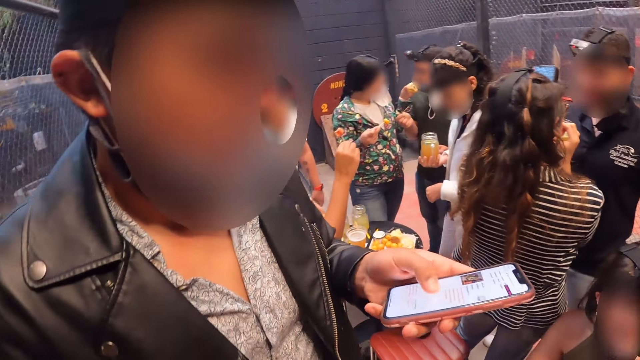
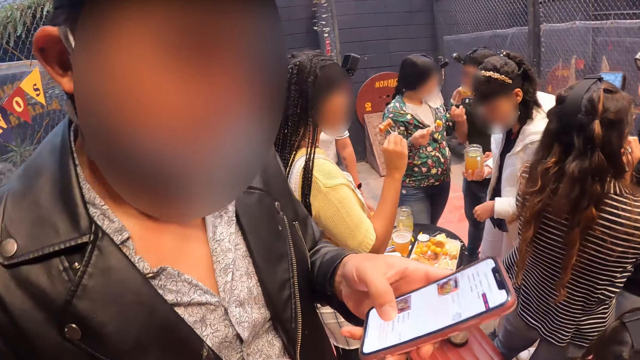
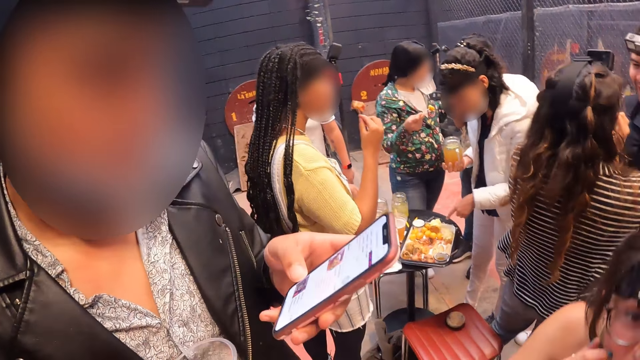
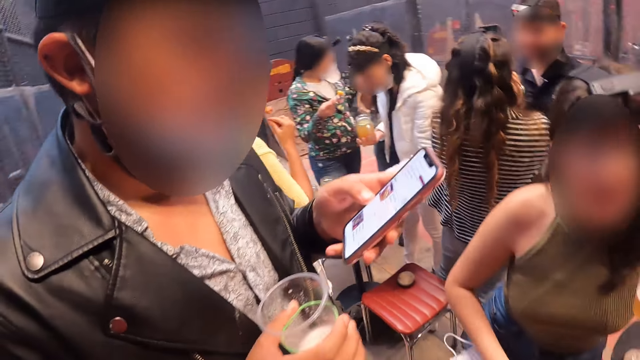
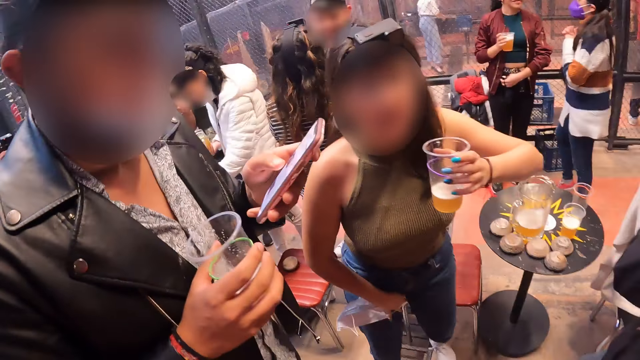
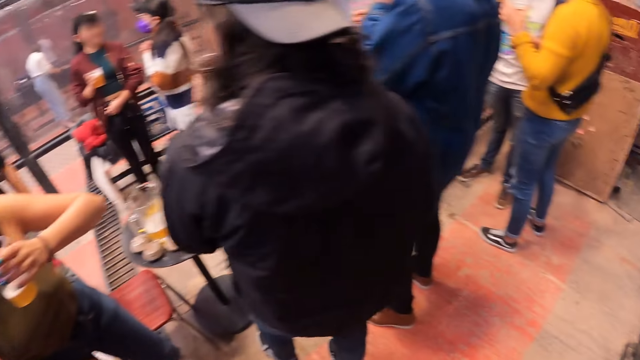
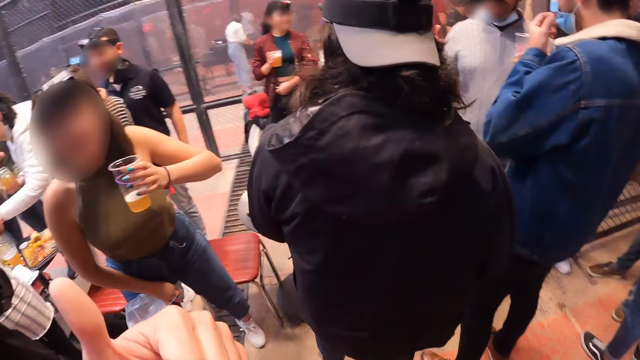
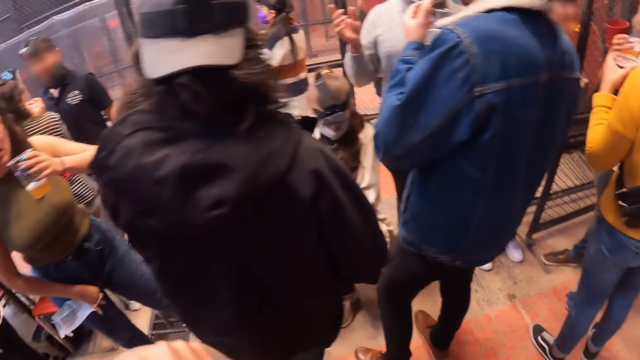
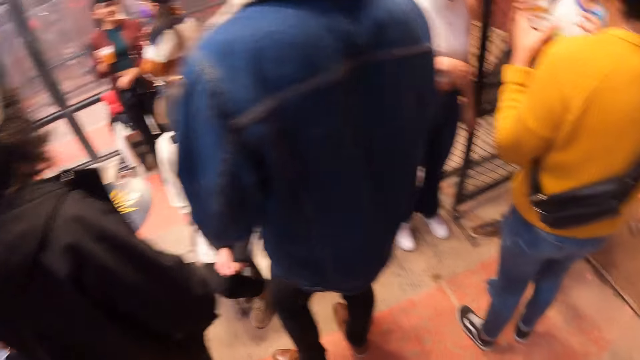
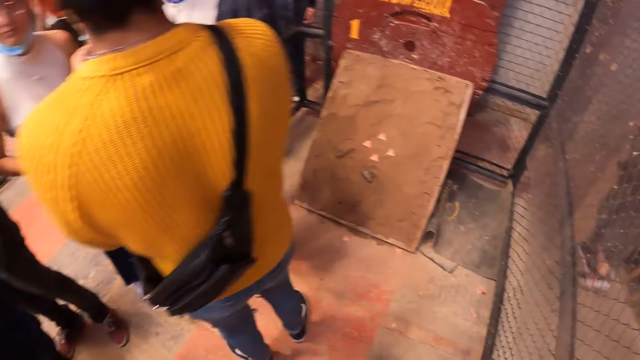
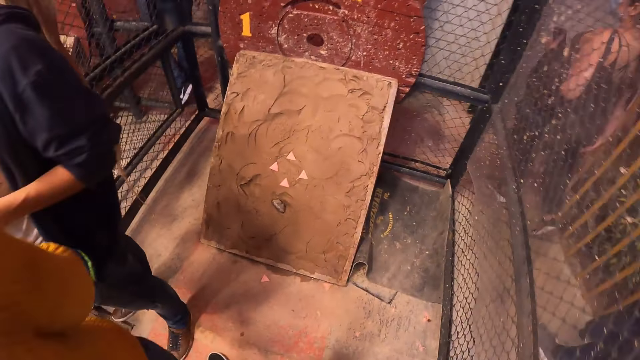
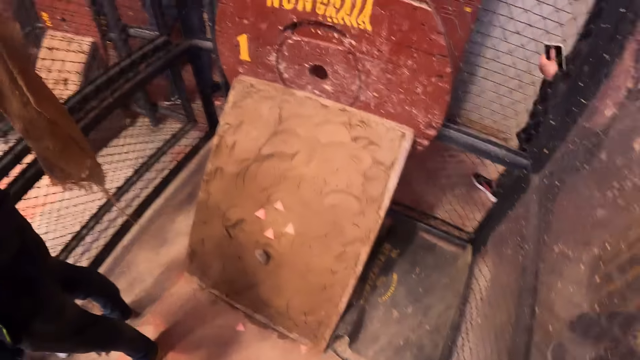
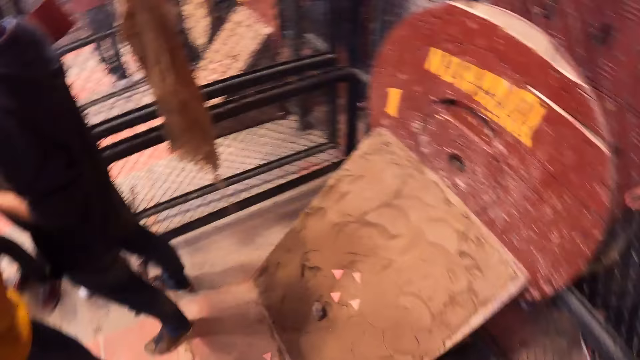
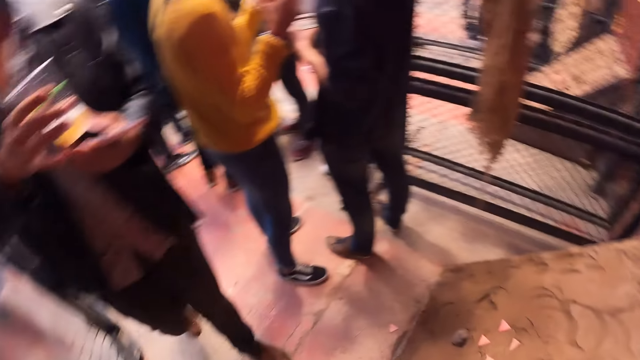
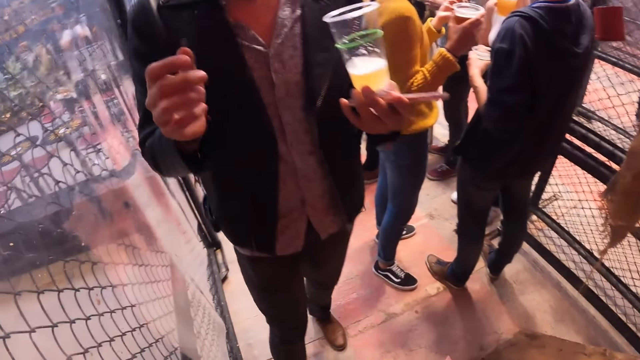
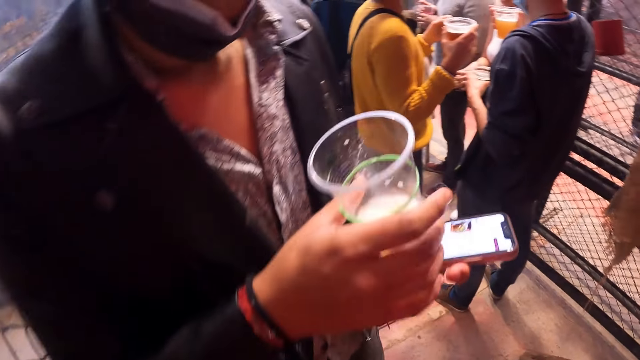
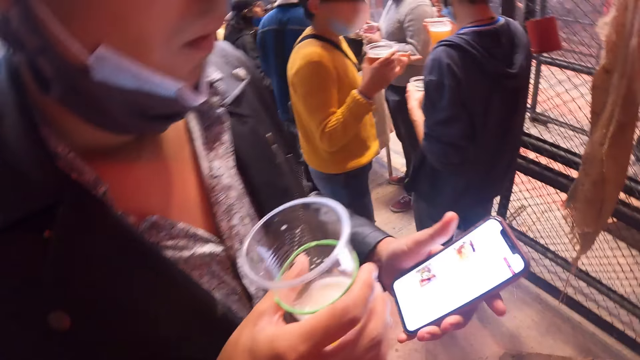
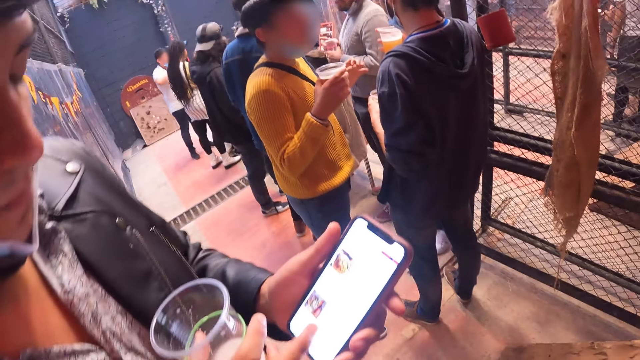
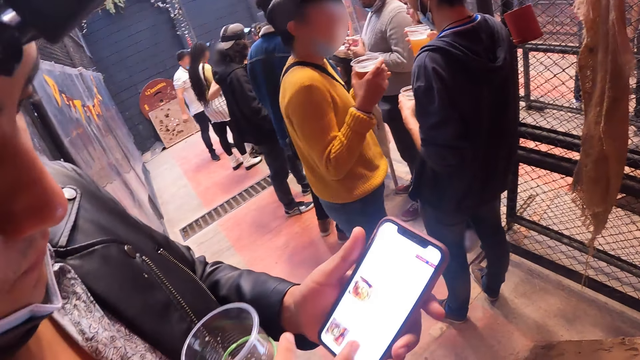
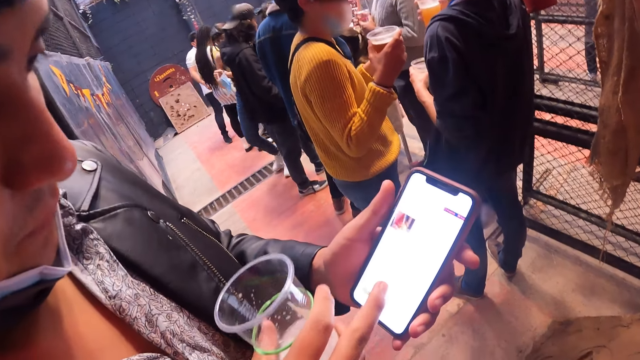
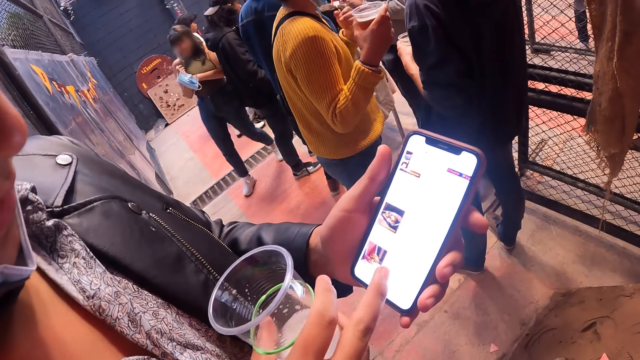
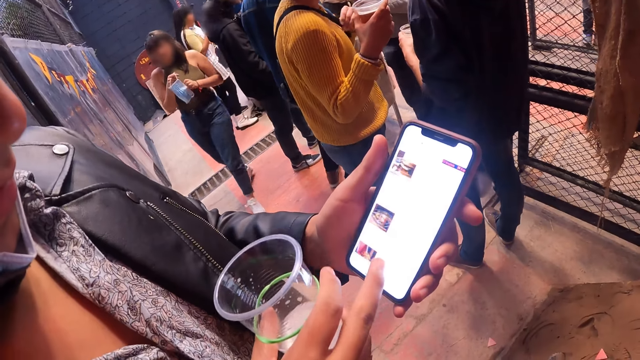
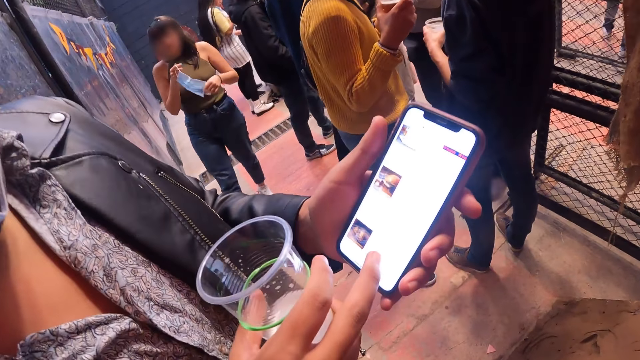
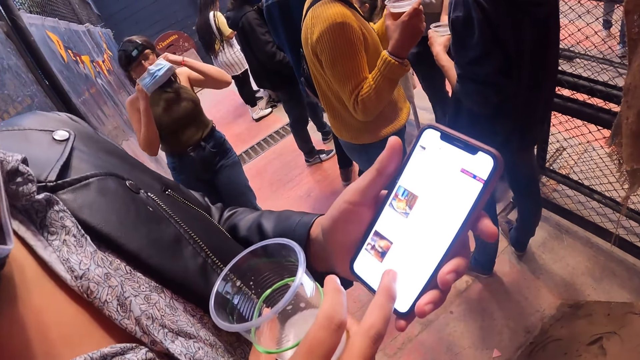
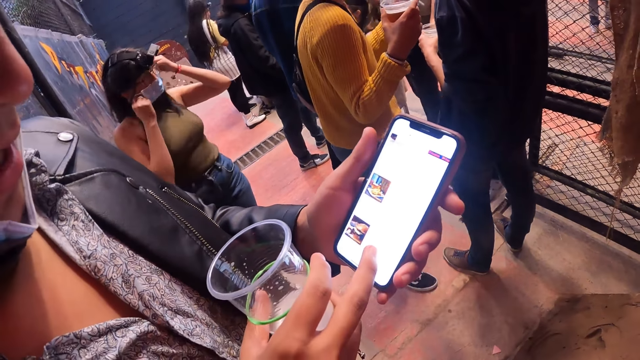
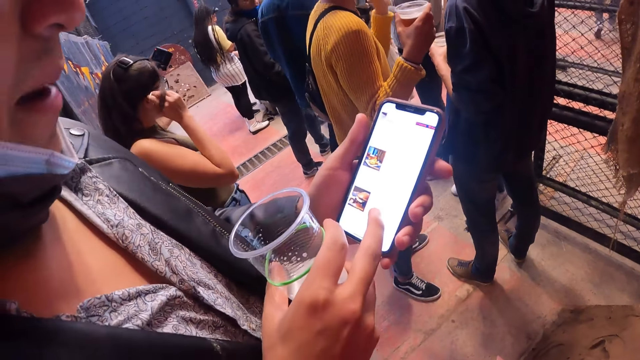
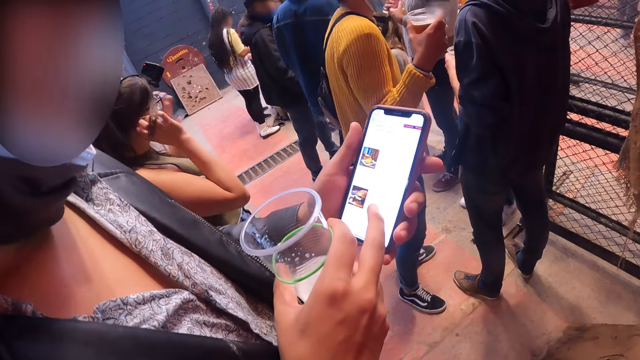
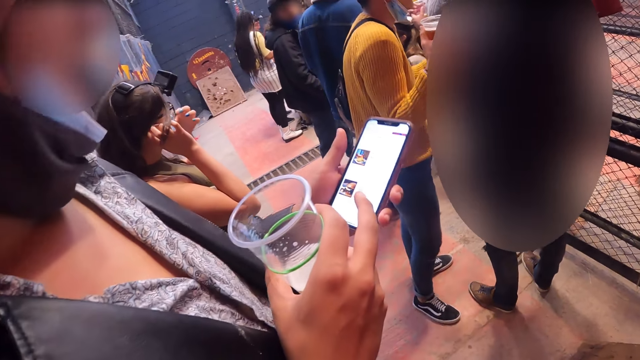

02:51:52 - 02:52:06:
A man operates the mobile phone with his left hand. A woman puts a cup with beer in her mouth with her left hand. The camera wearer looks around the pub. The man dialogues with the camera wearer. The camera wearer interacts with the man. The man shows the phone to the camera wearer. The woman holds a mask and wears the mask on her face with her hands.

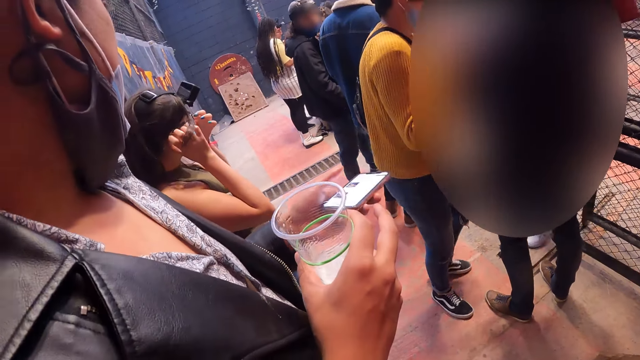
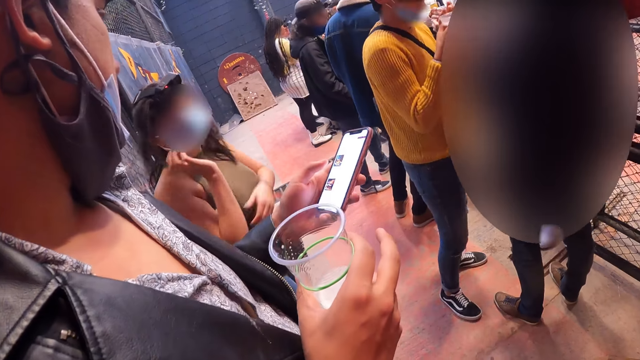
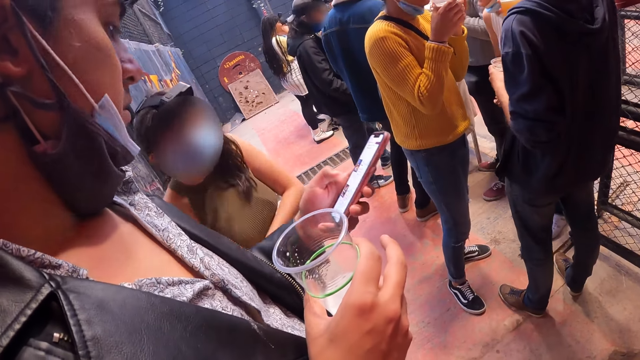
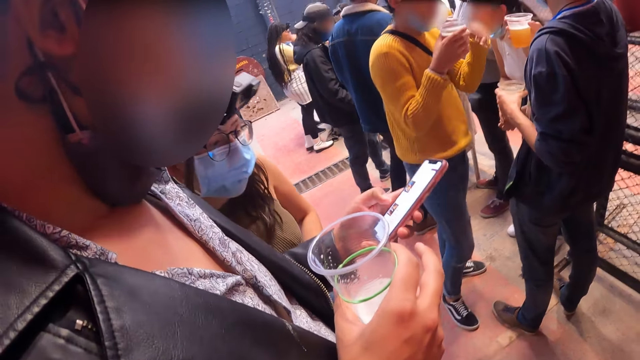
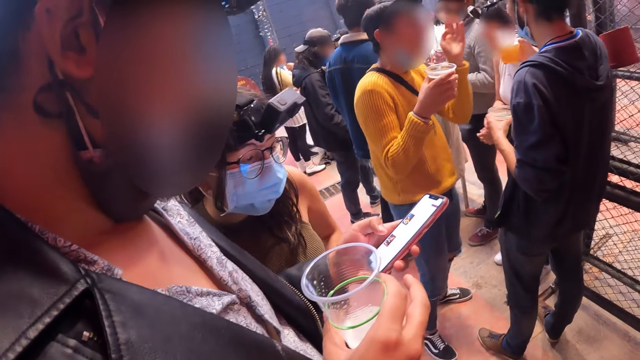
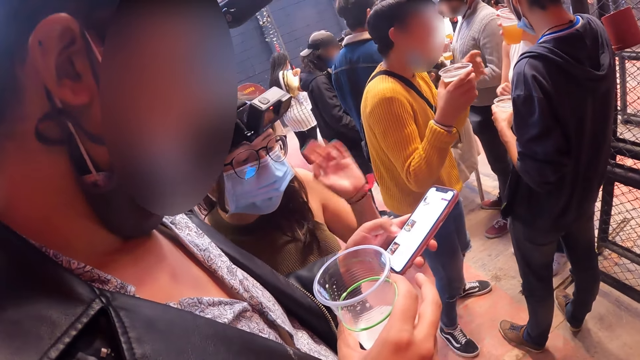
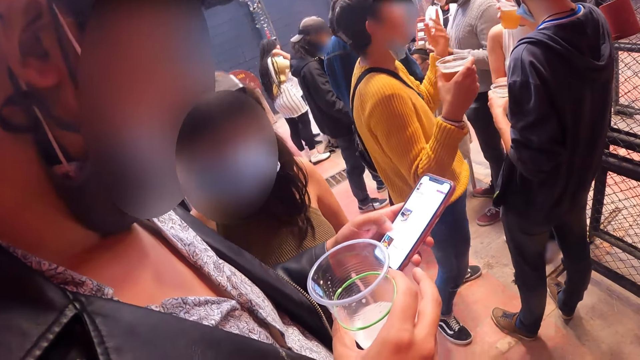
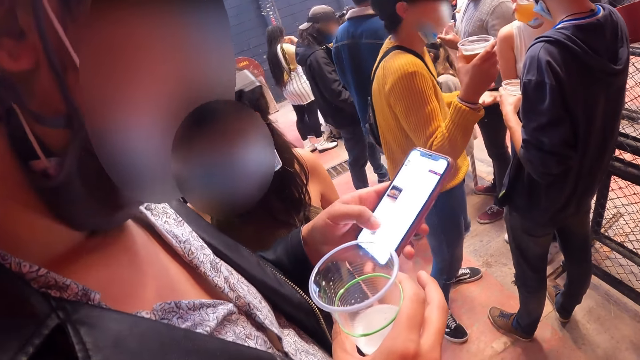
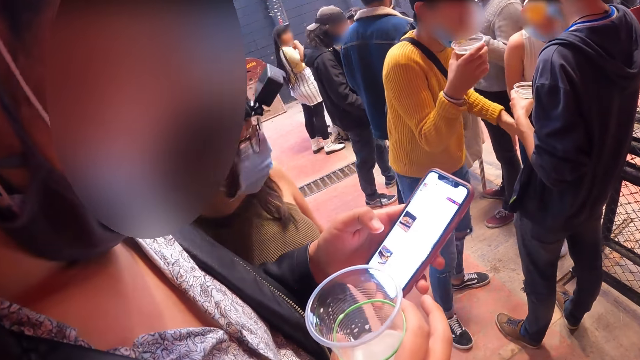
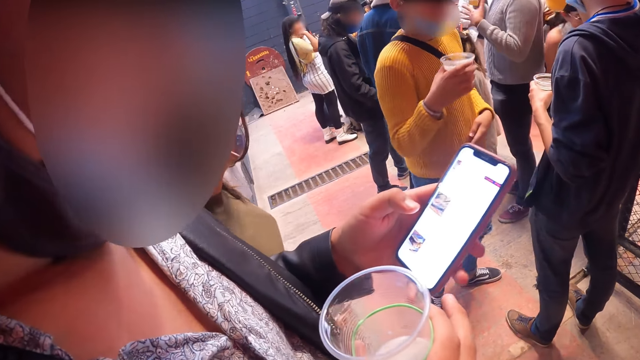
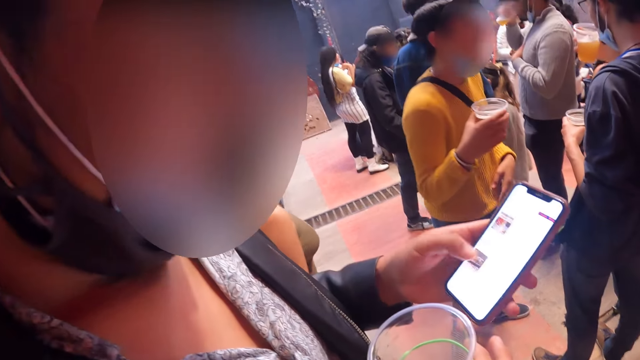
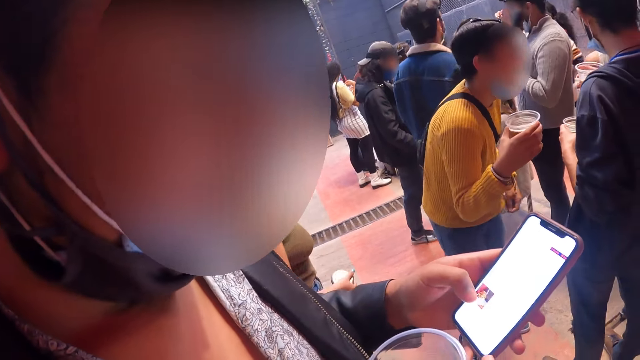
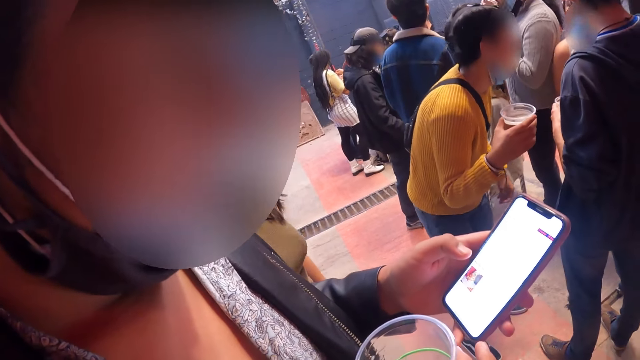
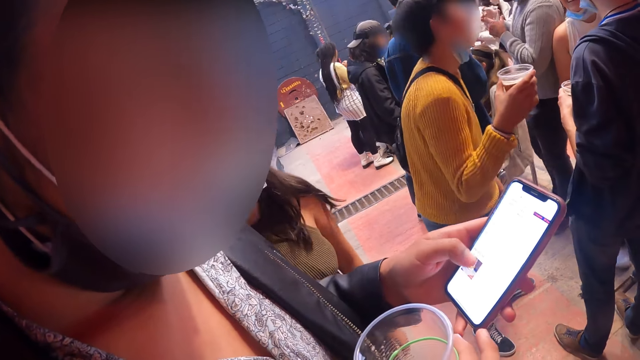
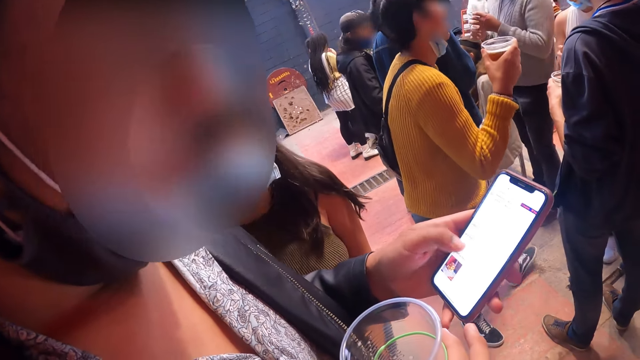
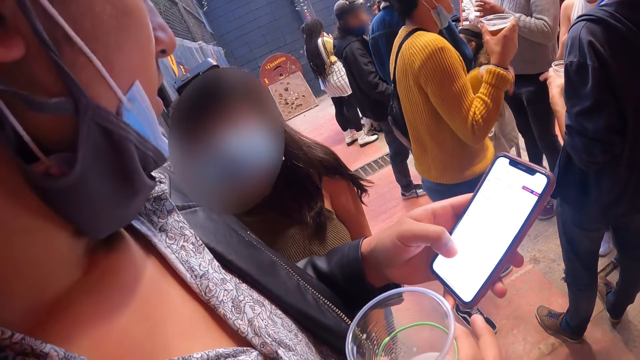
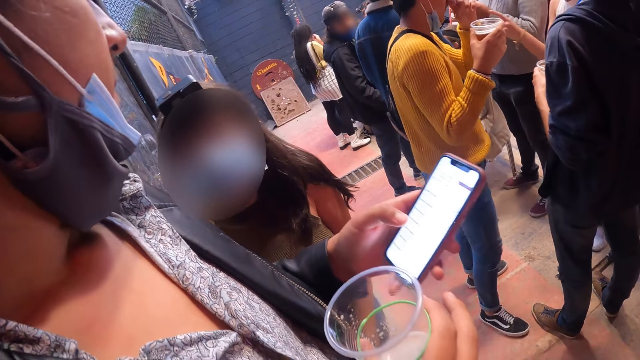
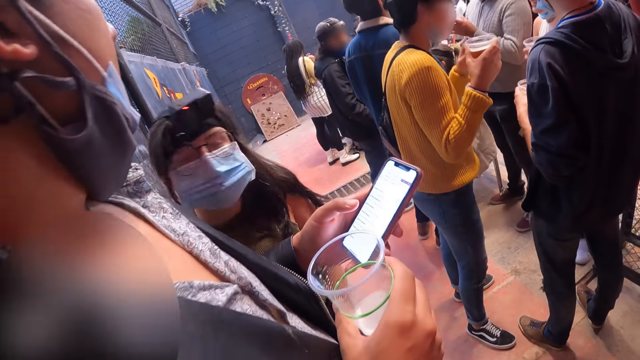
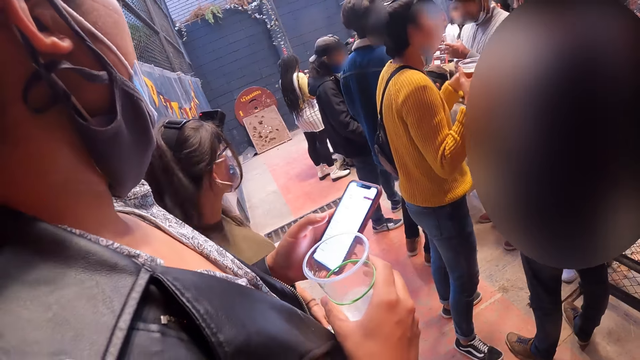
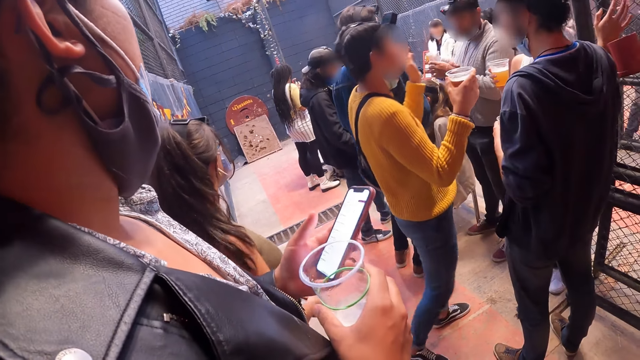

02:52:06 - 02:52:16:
A man interacts with a woman. The man shows the phone to the woman. The camera wearer dialogues with the man.
